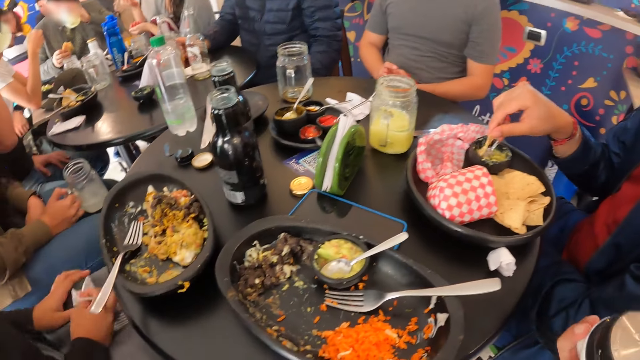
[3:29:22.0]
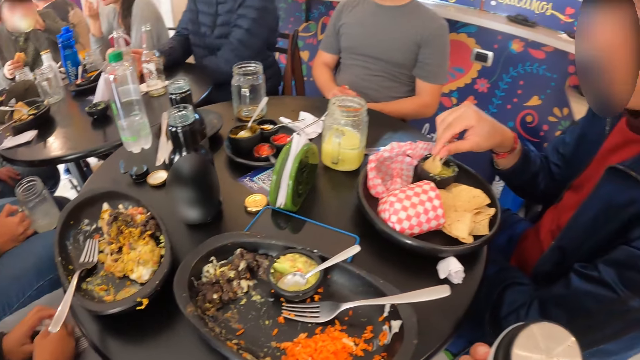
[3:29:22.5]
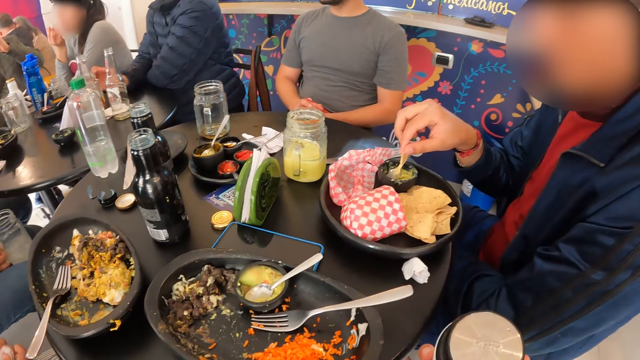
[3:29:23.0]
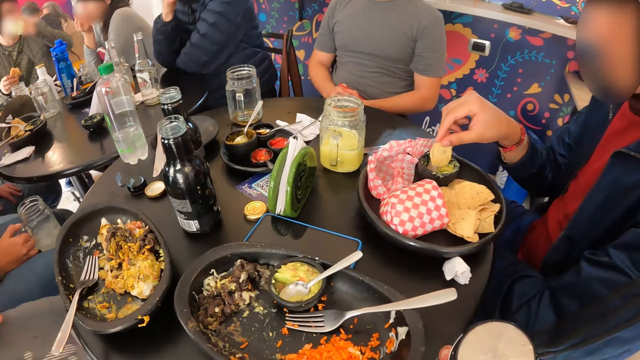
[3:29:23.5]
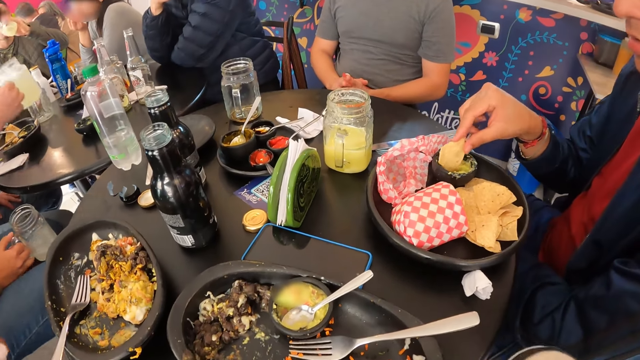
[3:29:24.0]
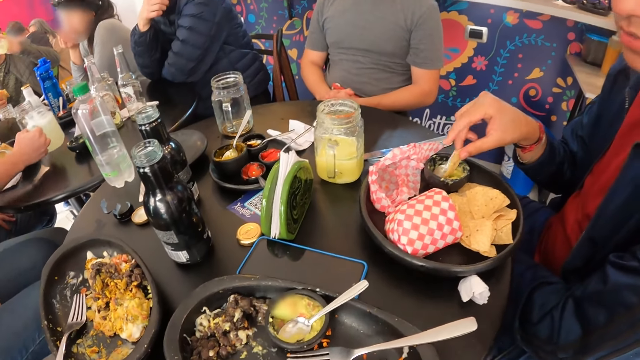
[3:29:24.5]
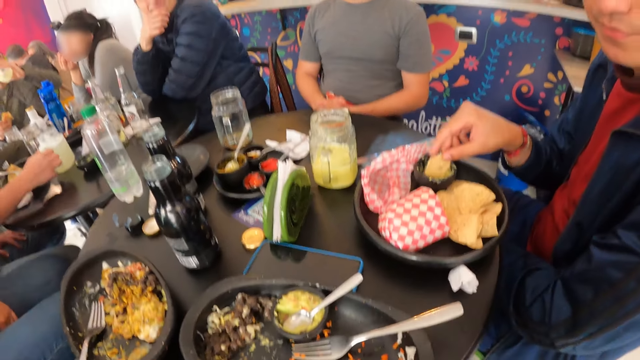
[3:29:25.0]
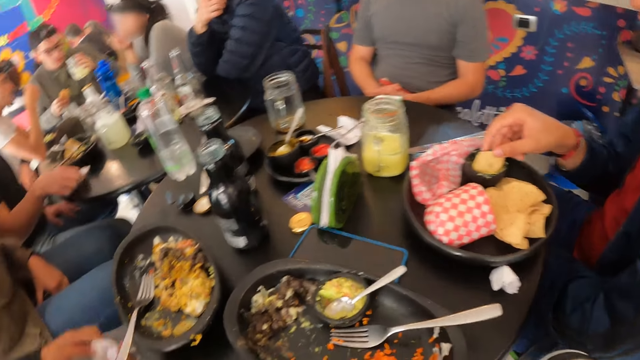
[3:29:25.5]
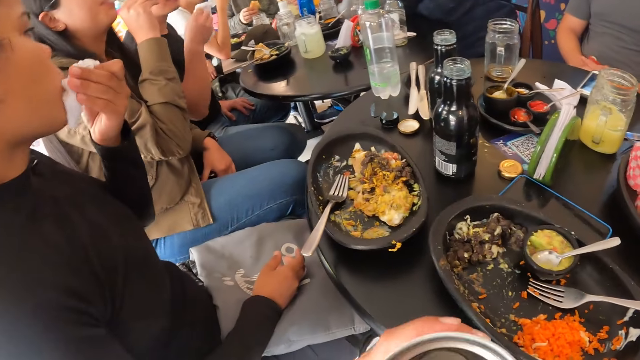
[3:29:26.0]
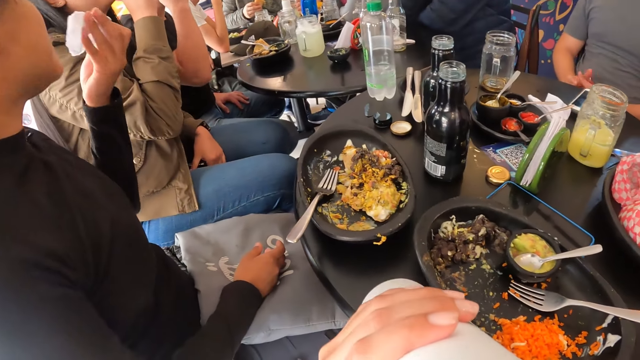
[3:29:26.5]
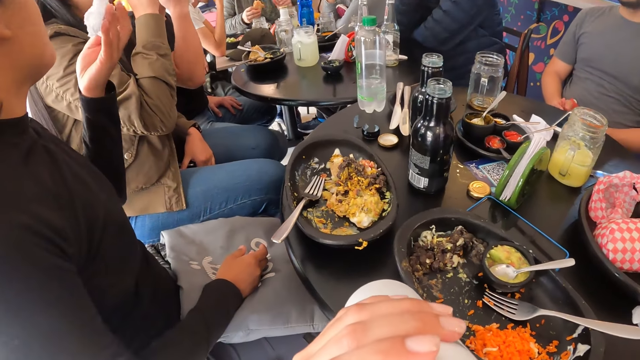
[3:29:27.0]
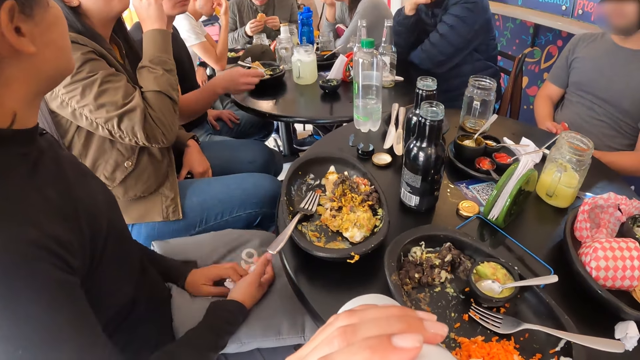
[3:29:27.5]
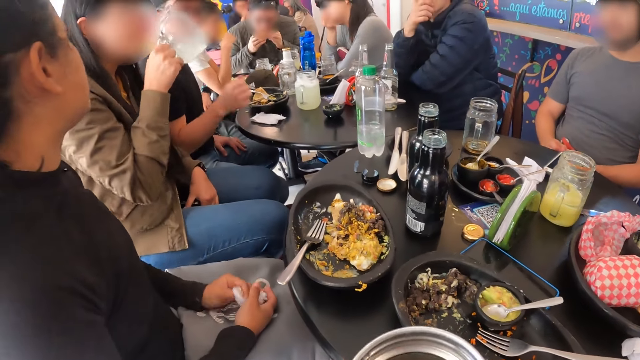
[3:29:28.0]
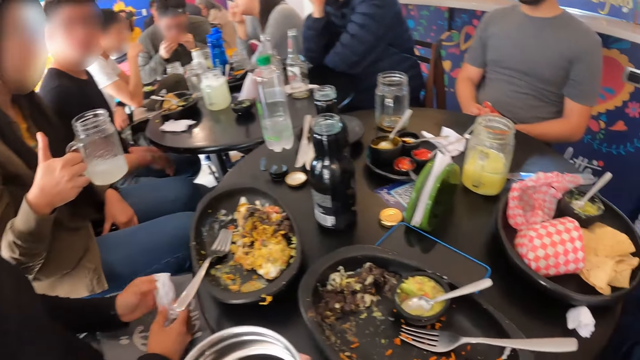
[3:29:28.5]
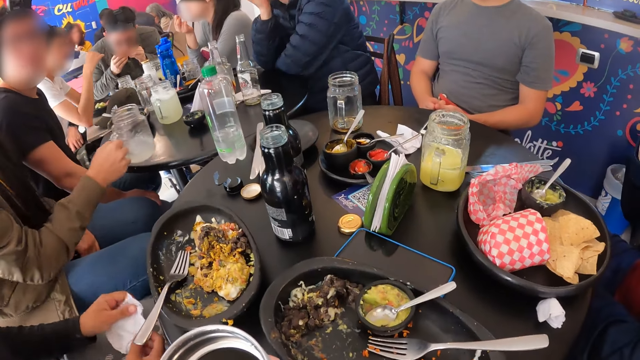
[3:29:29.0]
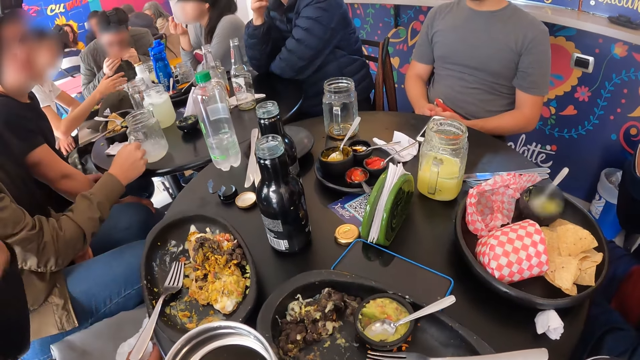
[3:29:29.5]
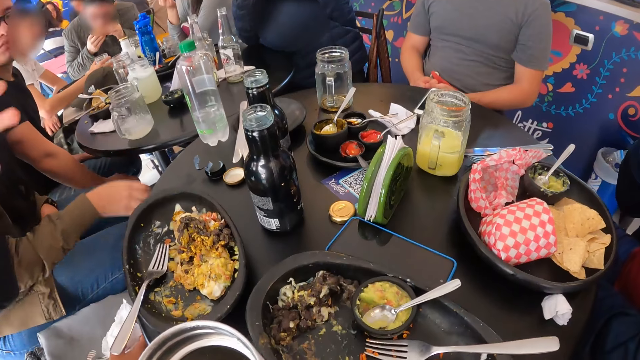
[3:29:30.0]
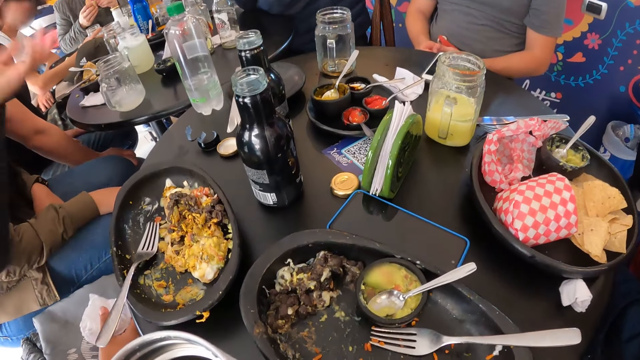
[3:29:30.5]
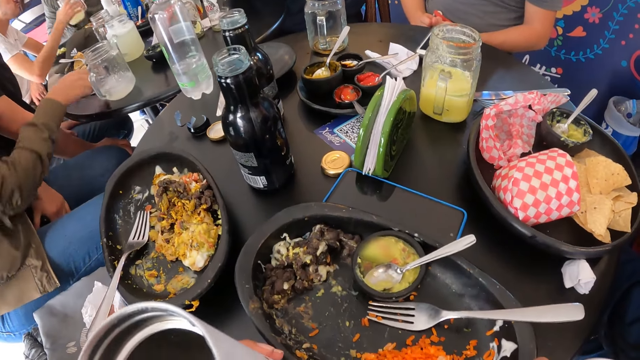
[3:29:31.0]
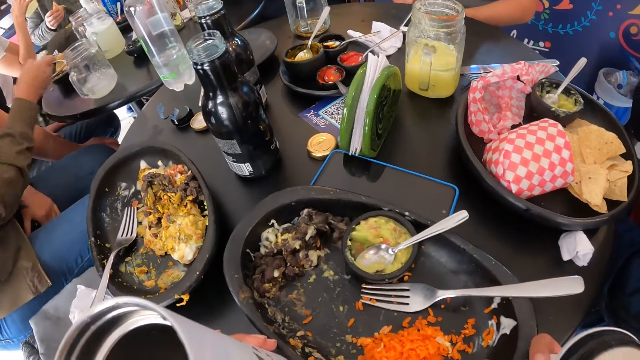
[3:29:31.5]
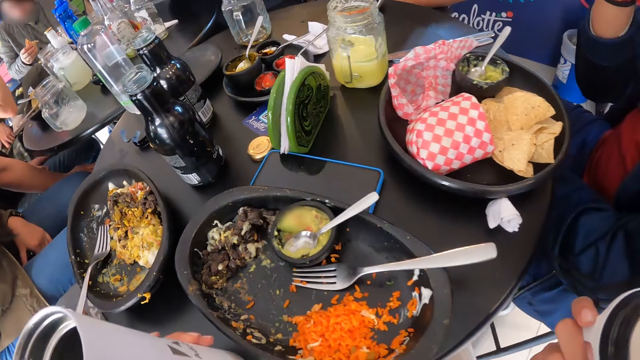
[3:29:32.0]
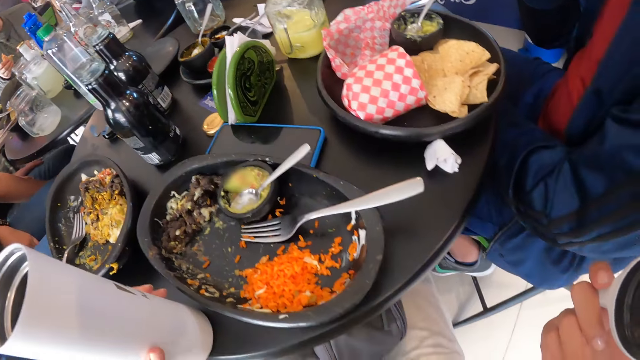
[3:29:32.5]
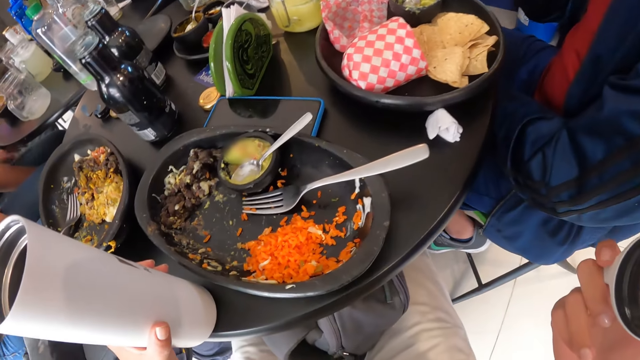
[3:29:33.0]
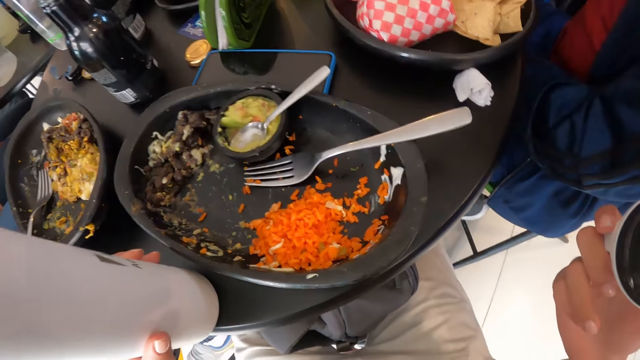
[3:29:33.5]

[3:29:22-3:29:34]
A person takes the glass jar of juice from the table. Another person eats the chips with sauce. A woman cleans her mouth with her left hand. The camera wearer drinks a cup of beverage with his right hand. A third person wipes his mouth with a serviette. A fourth person puts the glass jar on the table. The camera wearer moves the bowl on the table with both hands.

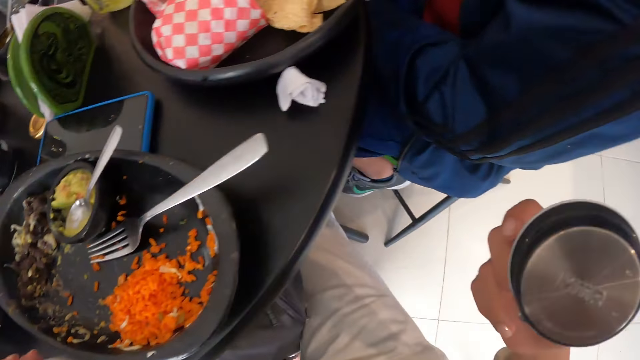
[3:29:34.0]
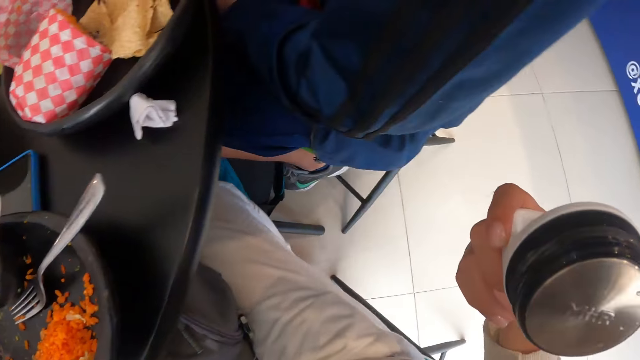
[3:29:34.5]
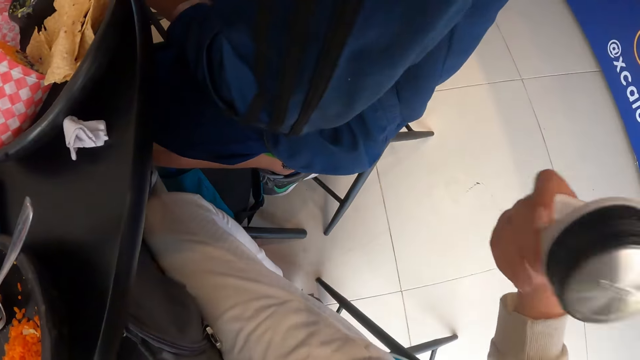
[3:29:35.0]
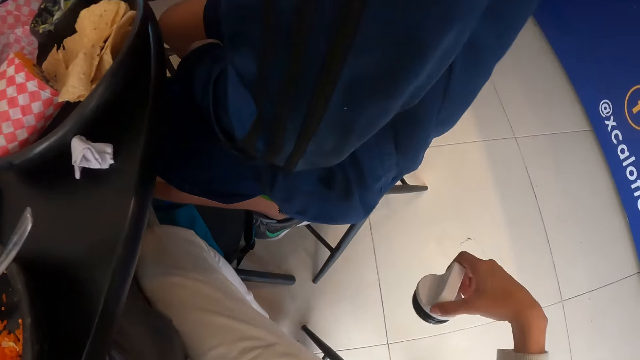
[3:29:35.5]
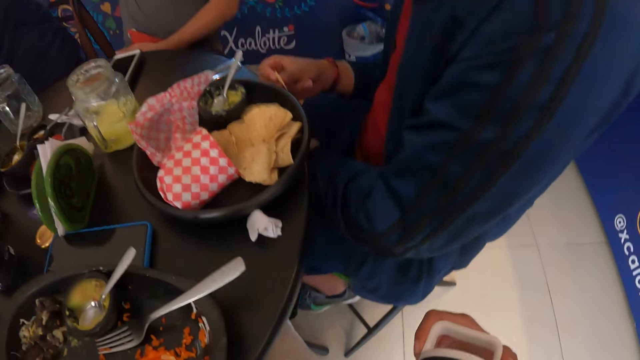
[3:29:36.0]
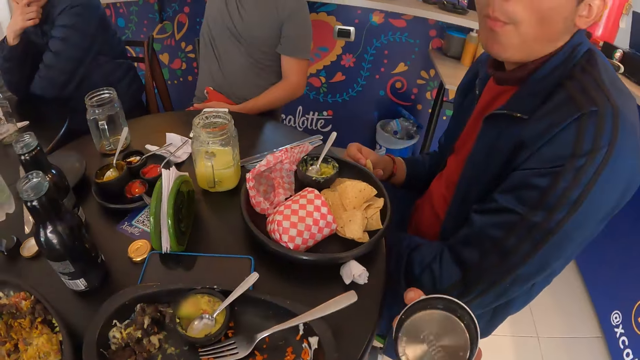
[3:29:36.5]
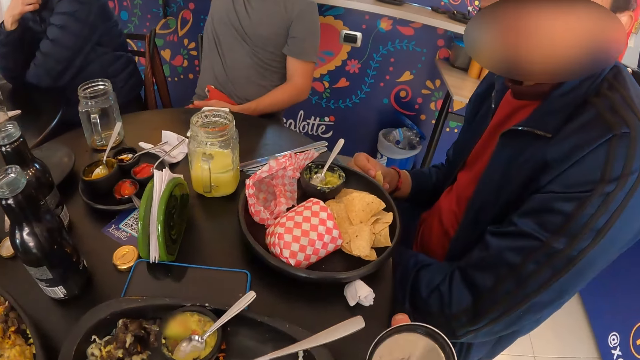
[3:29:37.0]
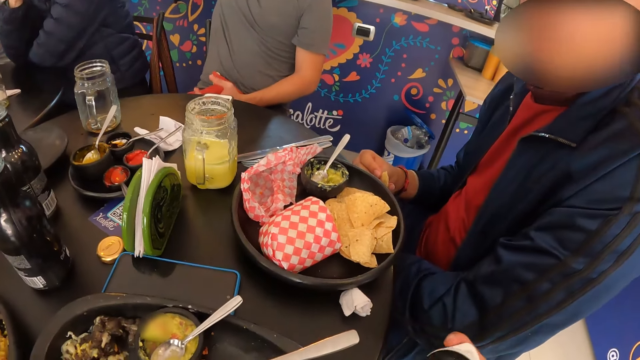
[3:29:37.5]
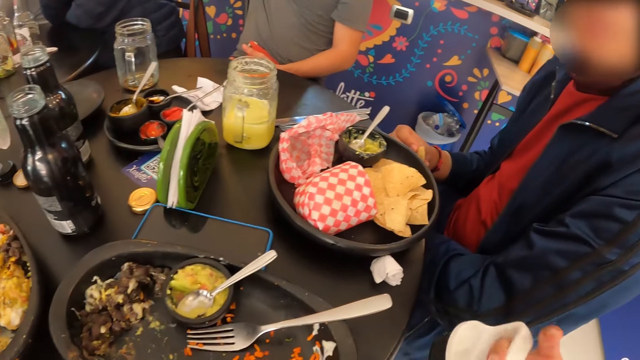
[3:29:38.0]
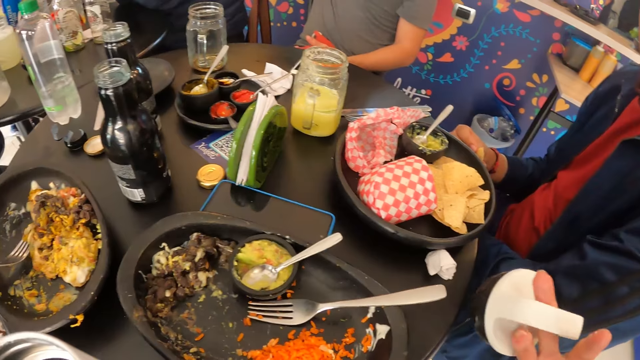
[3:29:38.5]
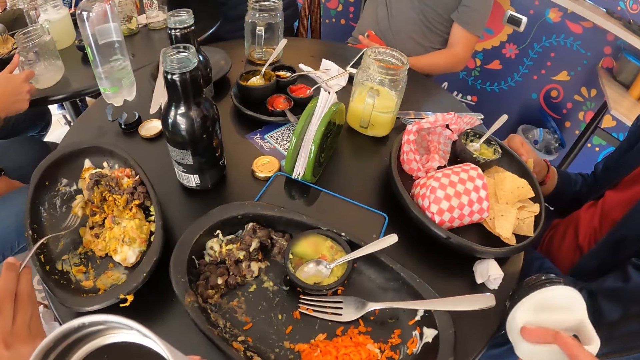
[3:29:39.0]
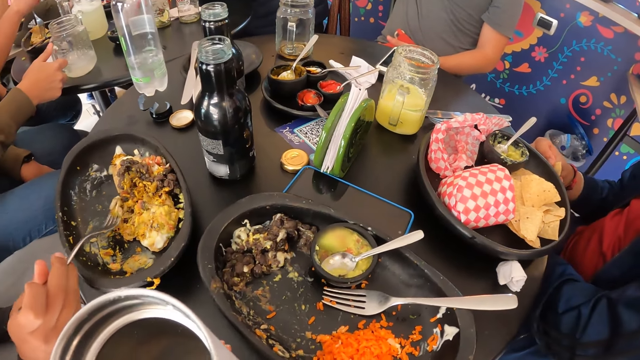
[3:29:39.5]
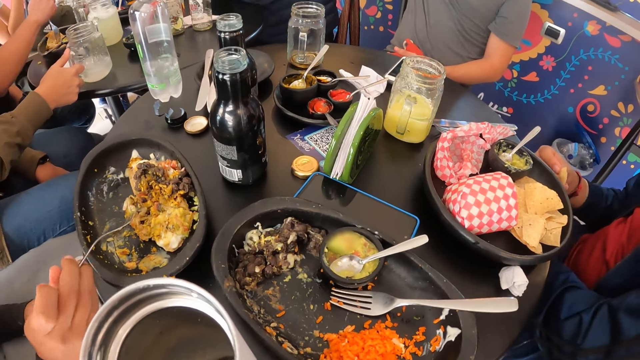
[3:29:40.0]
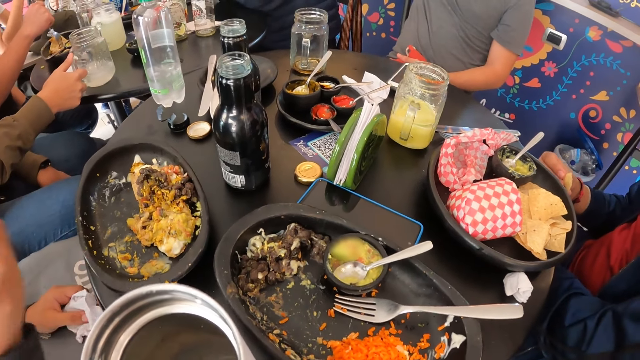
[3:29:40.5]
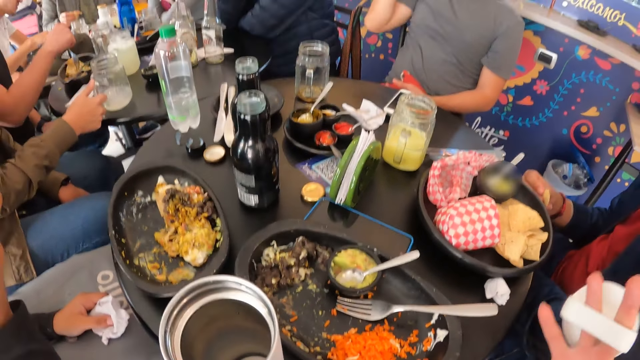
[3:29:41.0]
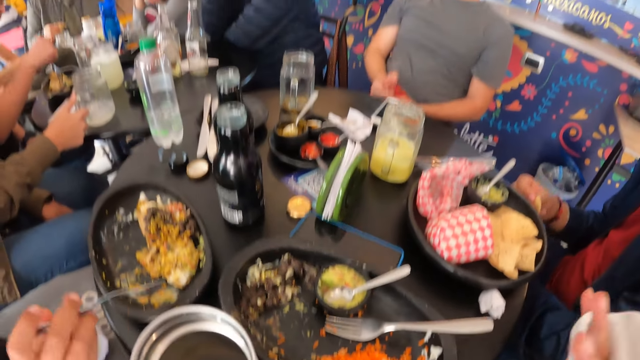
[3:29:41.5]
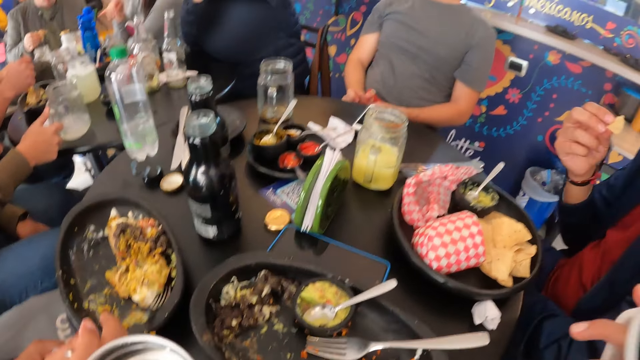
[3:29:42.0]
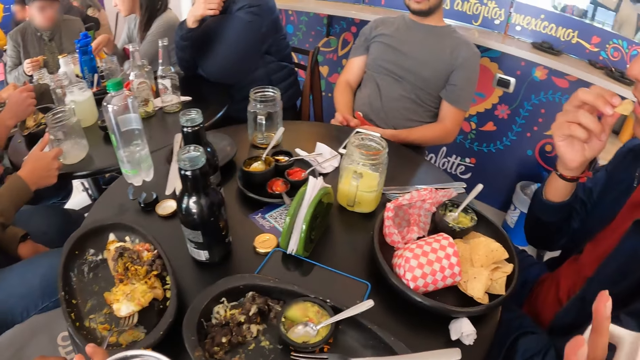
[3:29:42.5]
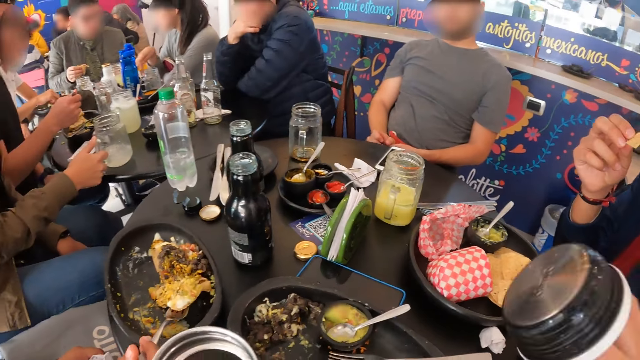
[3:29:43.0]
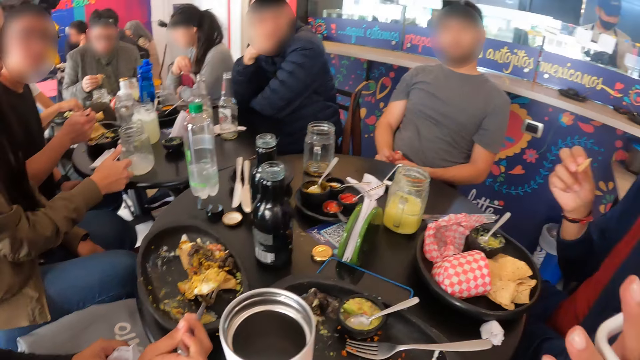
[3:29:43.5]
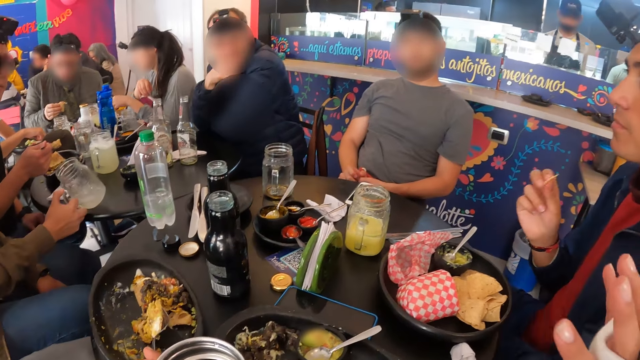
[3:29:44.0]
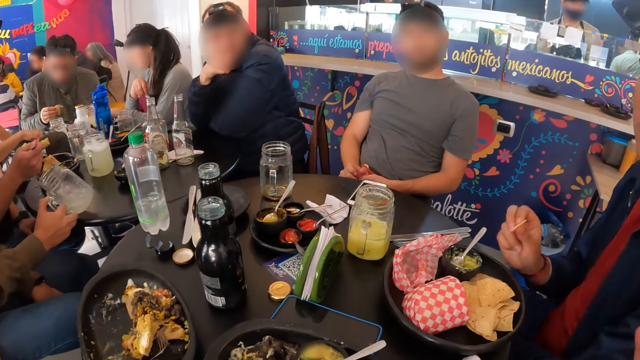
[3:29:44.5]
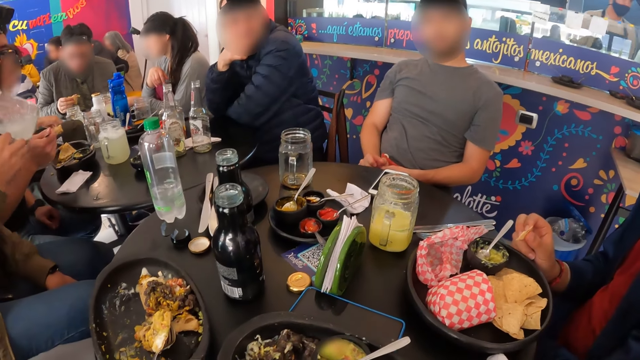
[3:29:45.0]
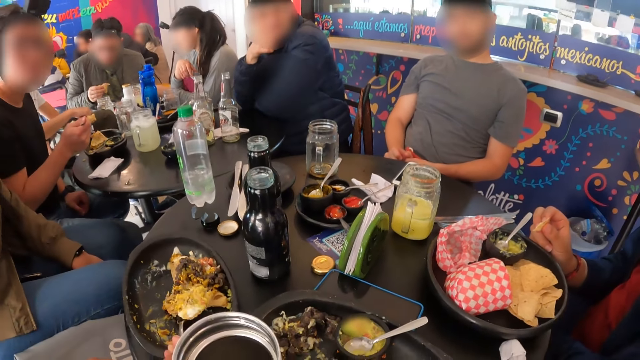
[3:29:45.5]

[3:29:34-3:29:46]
The camera wearer moves a lid with his right hand. He removes water from the lid of the bottle. A woman uses the fork in her right hand to touch the burritos in the bowl on the table. A person takes the food from the table.
